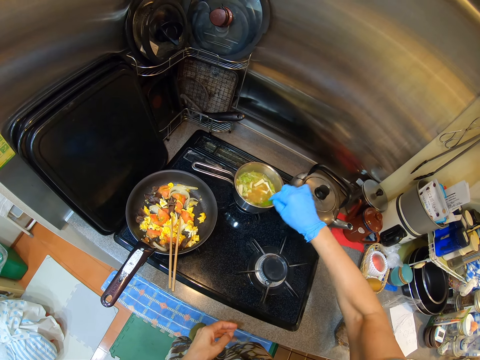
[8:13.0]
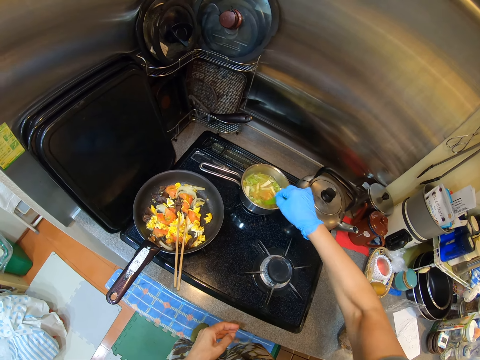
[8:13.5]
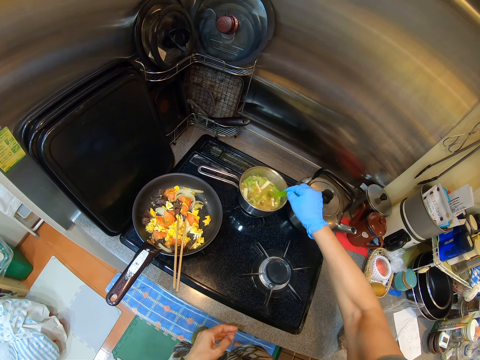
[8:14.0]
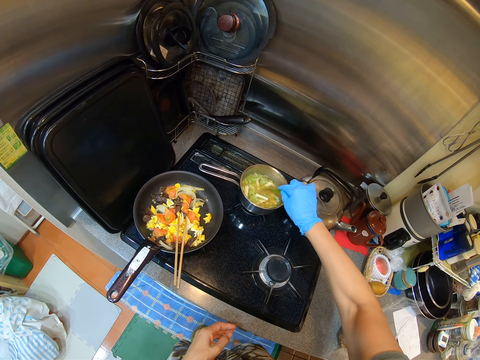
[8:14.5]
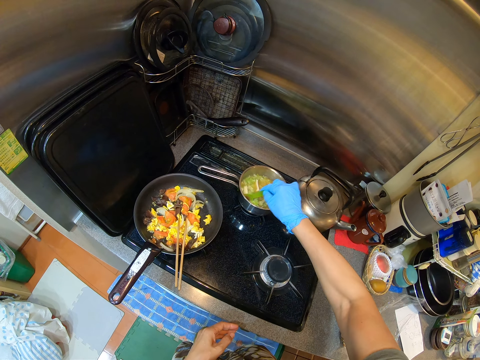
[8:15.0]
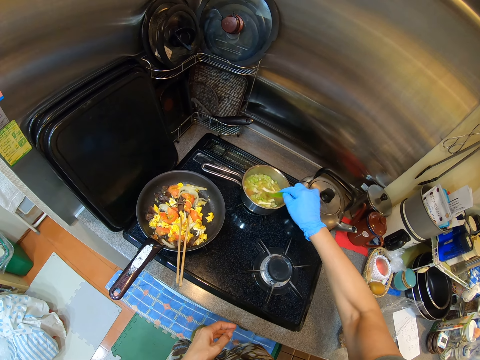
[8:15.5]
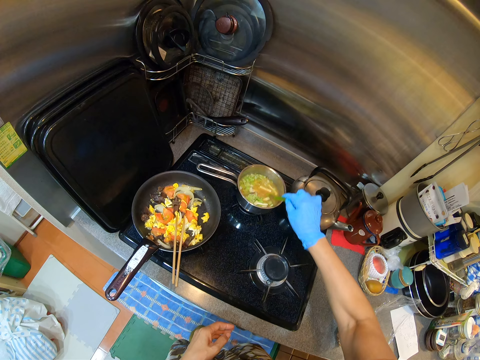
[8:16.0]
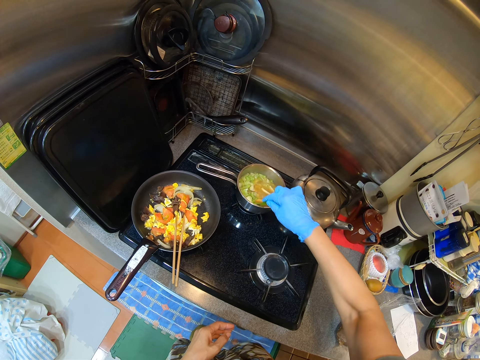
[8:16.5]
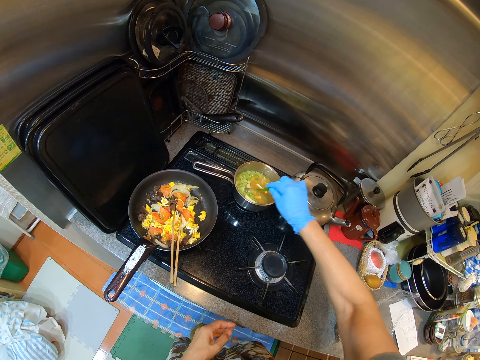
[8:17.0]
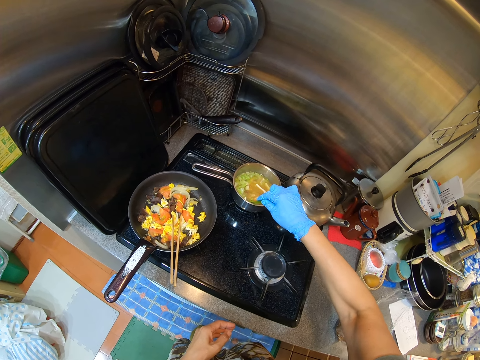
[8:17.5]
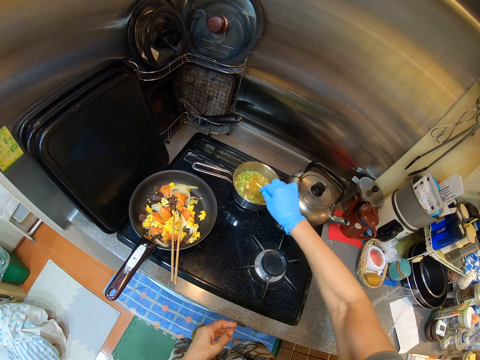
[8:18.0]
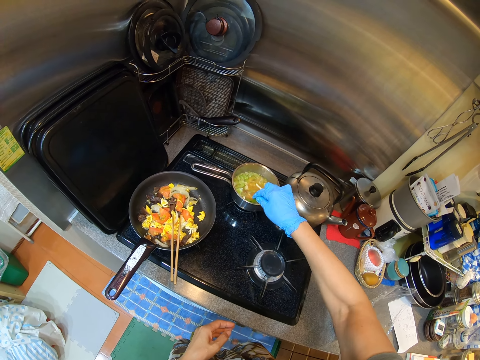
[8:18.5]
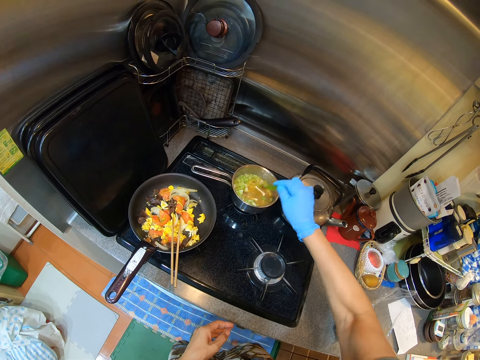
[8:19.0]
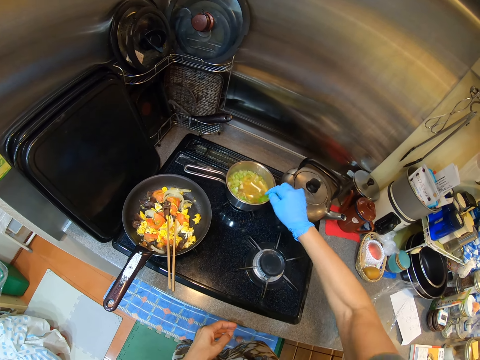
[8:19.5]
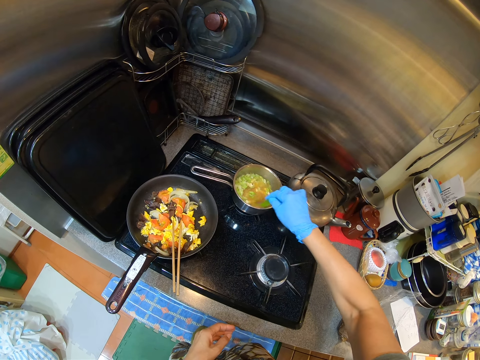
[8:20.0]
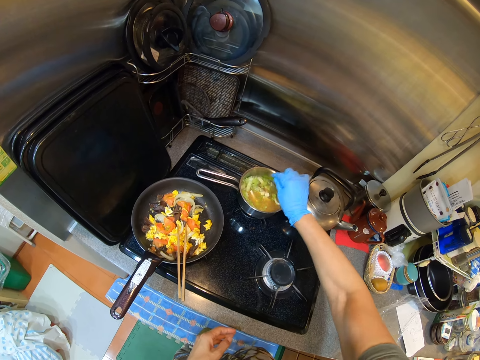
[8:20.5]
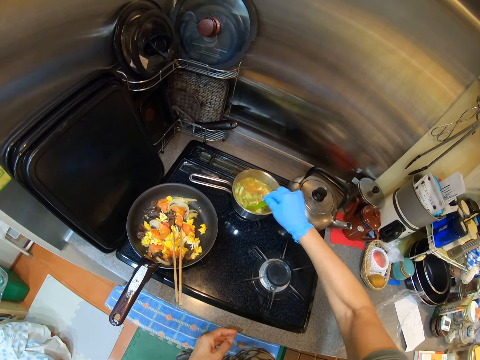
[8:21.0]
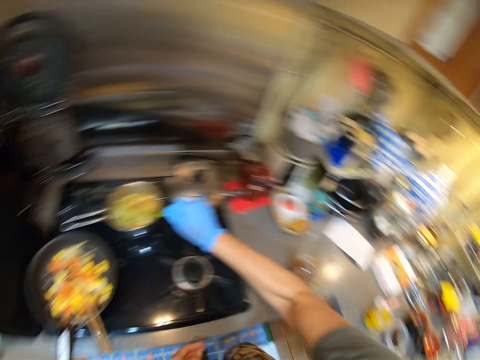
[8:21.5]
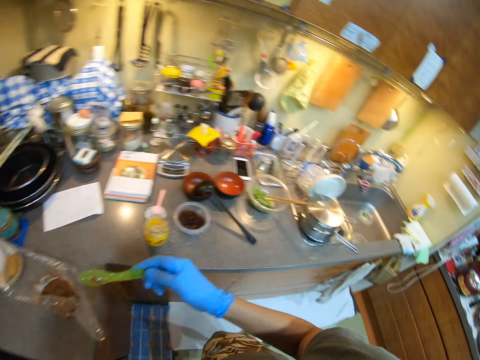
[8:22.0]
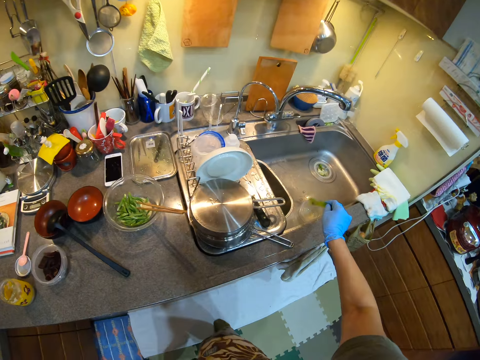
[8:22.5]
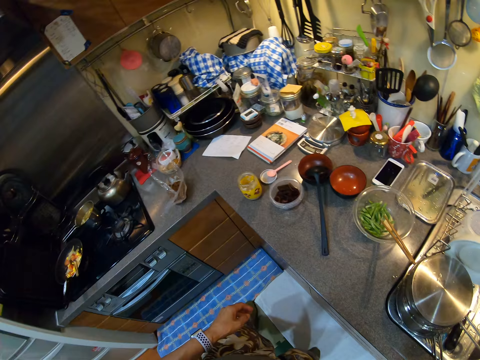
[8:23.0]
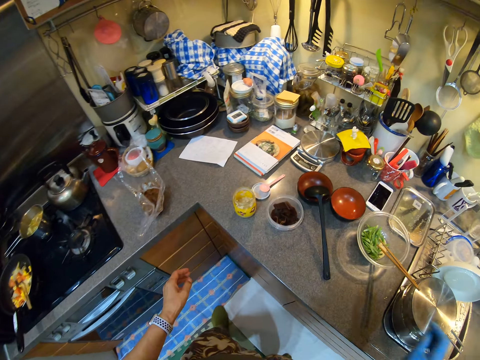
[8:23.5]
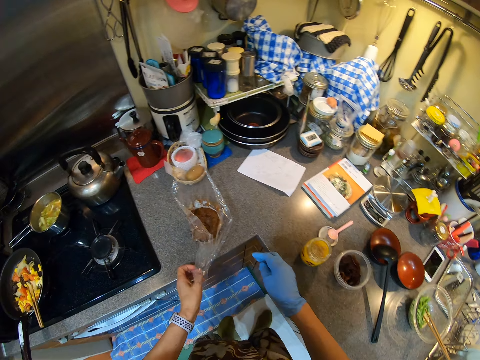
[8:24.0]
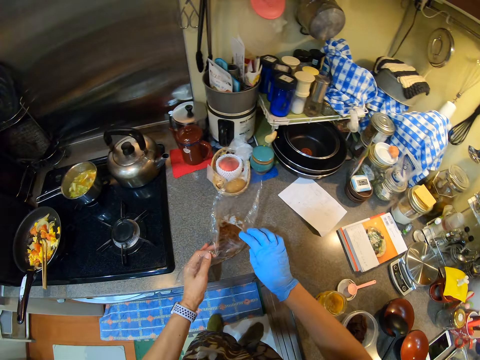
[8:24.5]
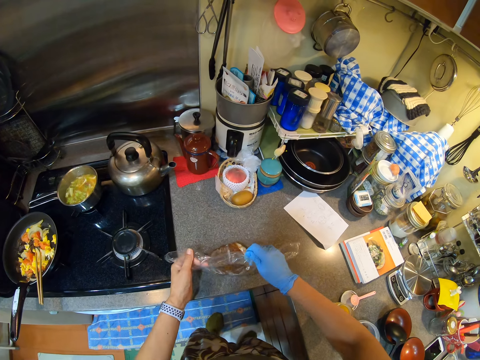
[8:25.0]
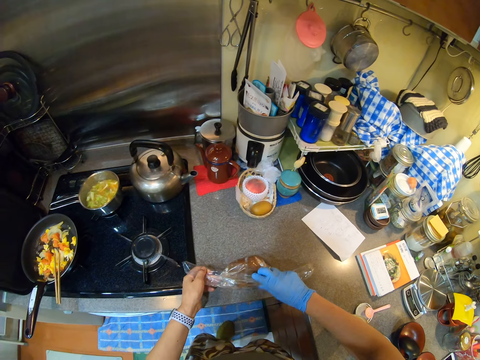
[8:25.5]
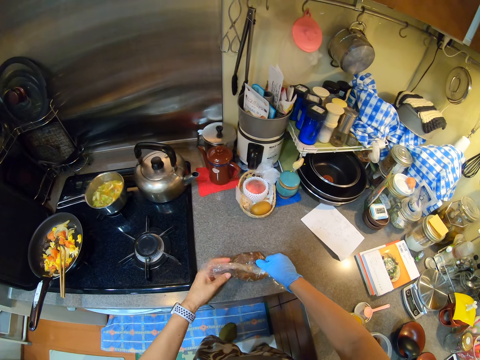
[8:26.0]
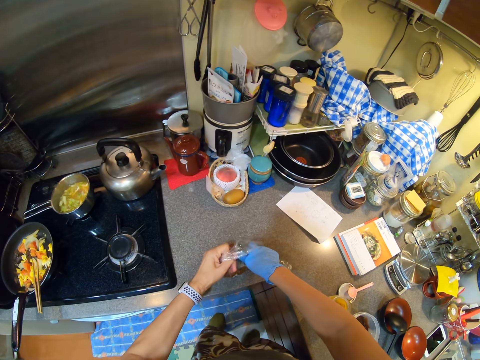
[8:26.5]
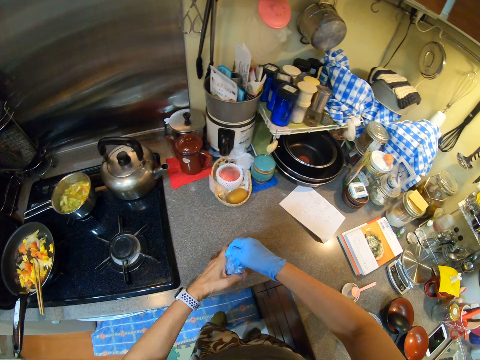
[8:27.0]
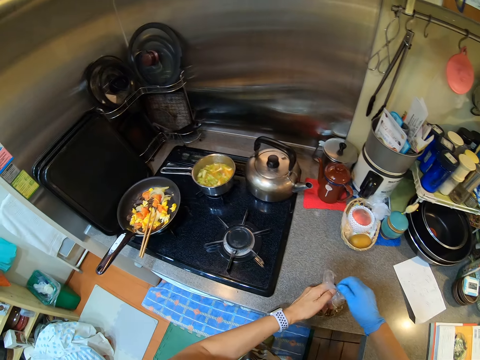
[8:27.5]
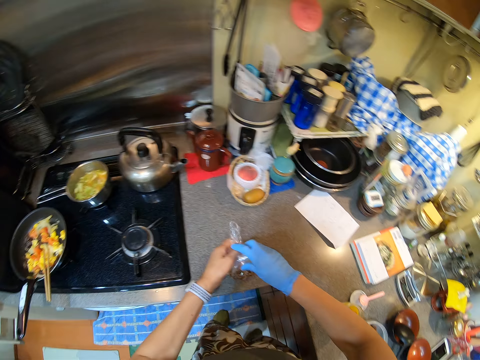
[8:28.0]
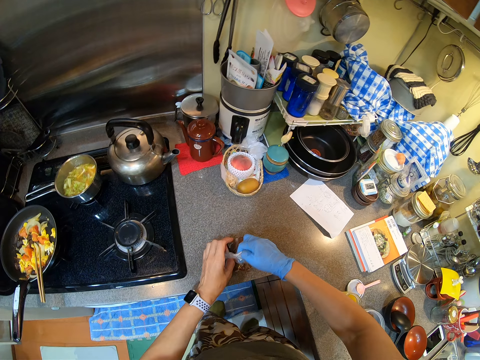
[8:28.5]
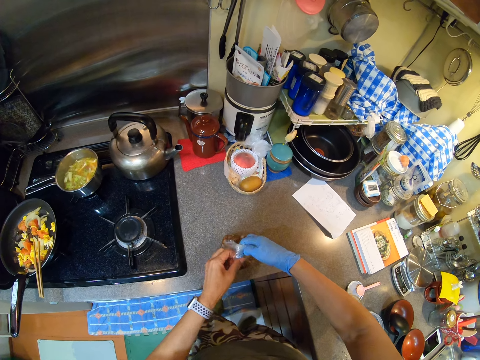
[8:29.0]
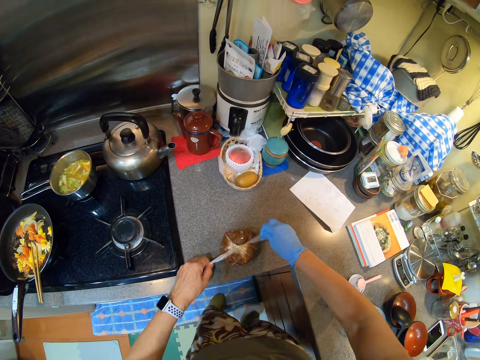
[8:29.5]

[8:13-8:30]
The camera wearer shakes the spoon. They mix the cabbage. They shake the spoon. They mix the cabbage. They shake the spoon. They drop the spoon in the sink. They tie the polythene.

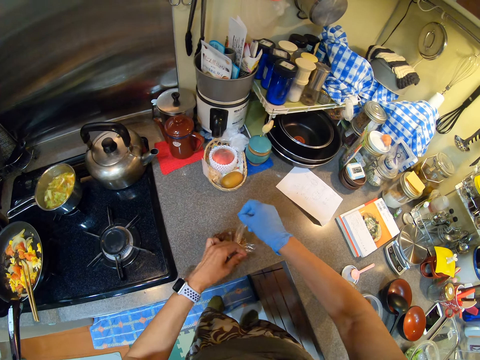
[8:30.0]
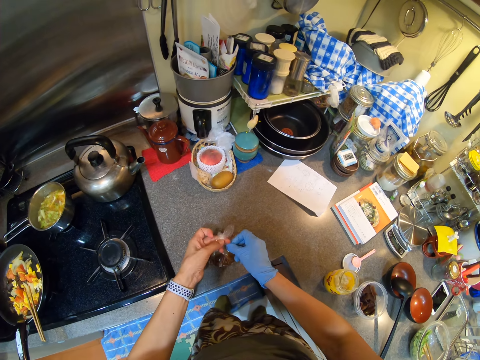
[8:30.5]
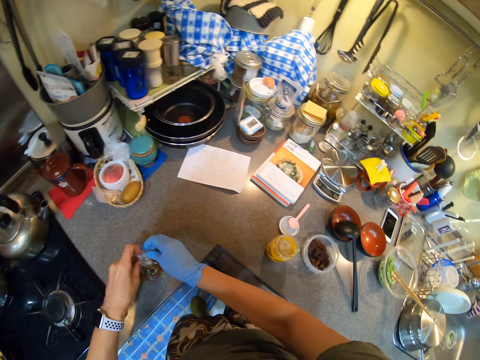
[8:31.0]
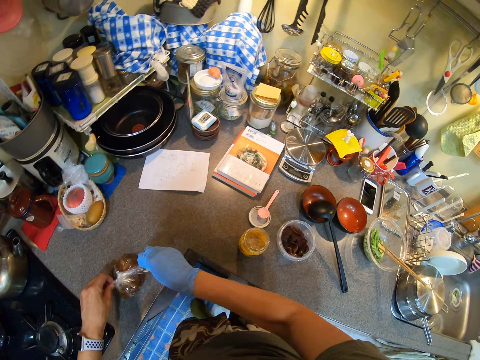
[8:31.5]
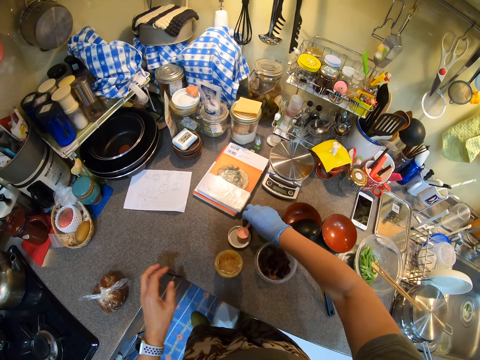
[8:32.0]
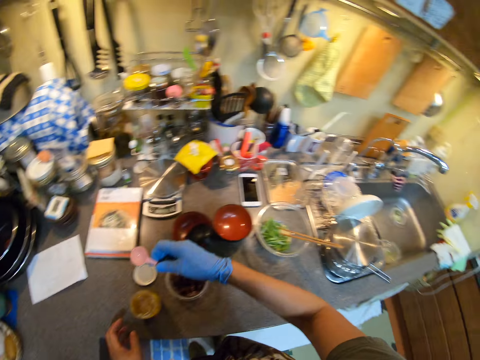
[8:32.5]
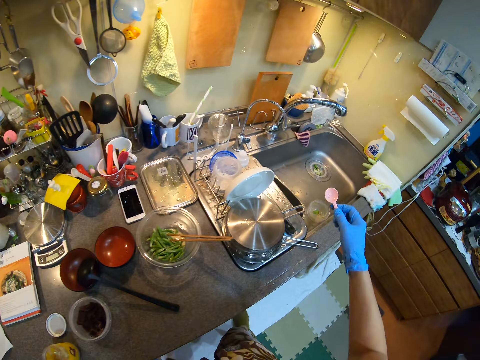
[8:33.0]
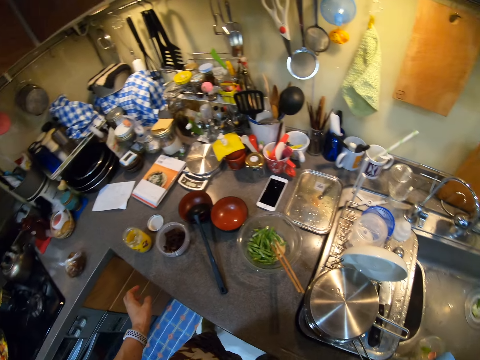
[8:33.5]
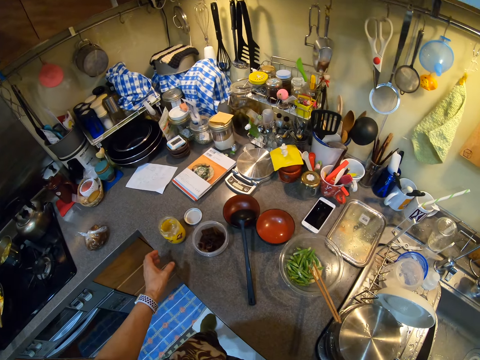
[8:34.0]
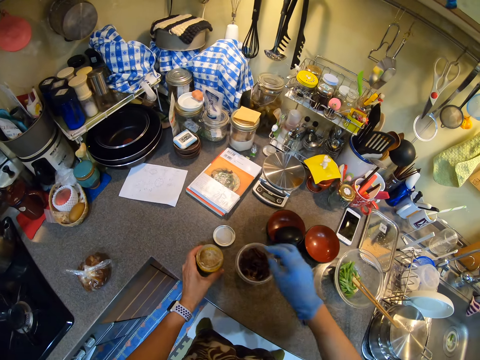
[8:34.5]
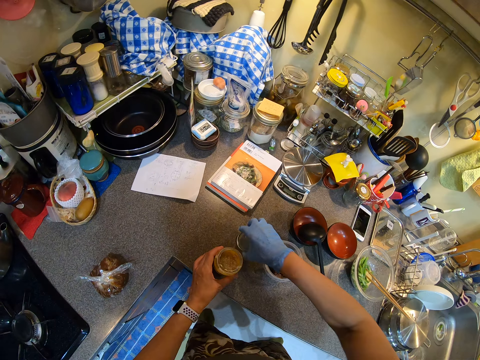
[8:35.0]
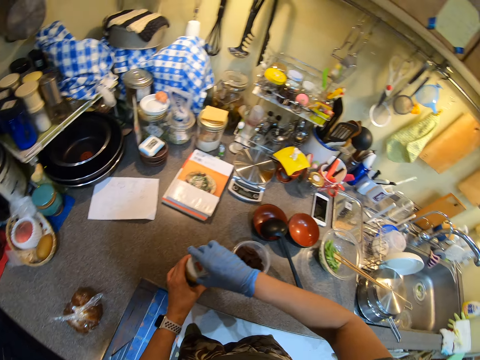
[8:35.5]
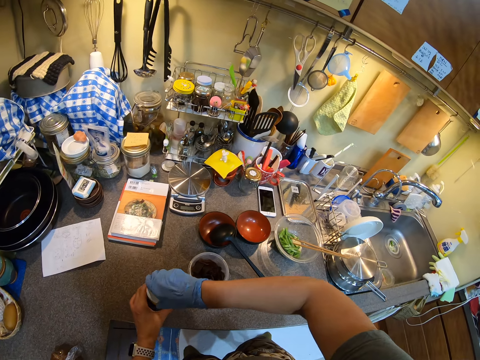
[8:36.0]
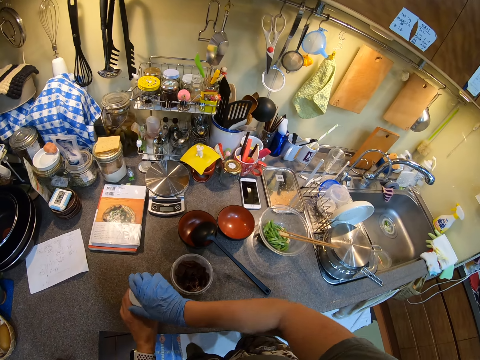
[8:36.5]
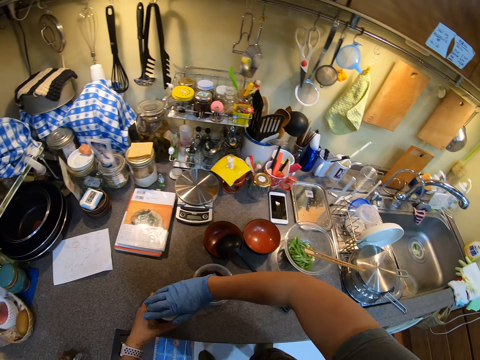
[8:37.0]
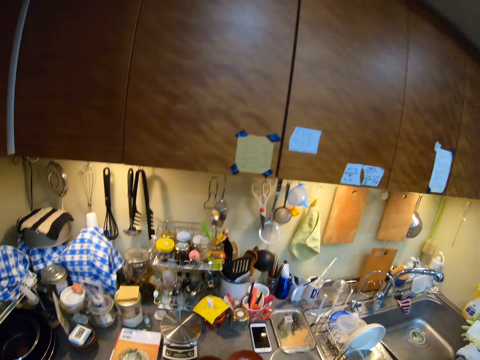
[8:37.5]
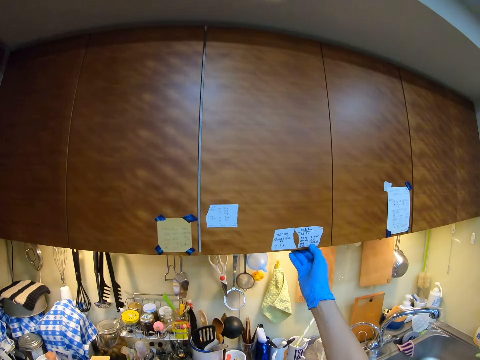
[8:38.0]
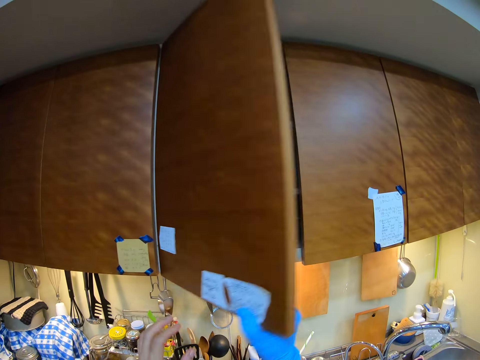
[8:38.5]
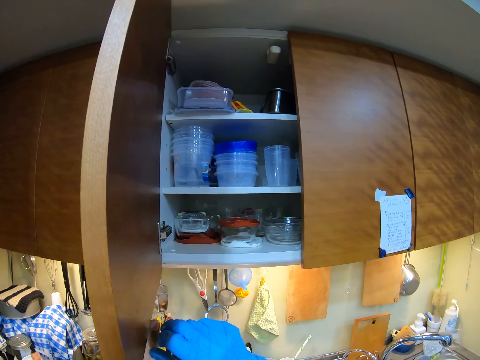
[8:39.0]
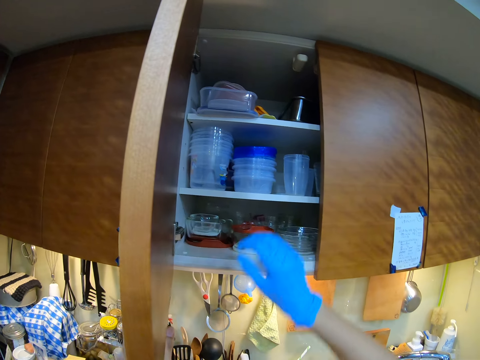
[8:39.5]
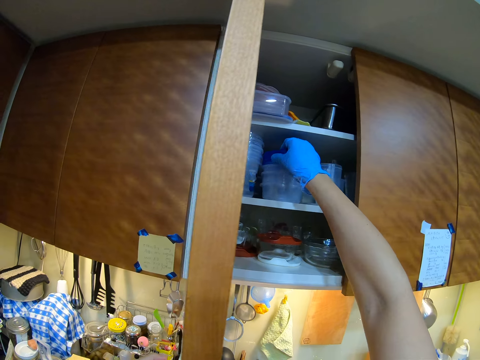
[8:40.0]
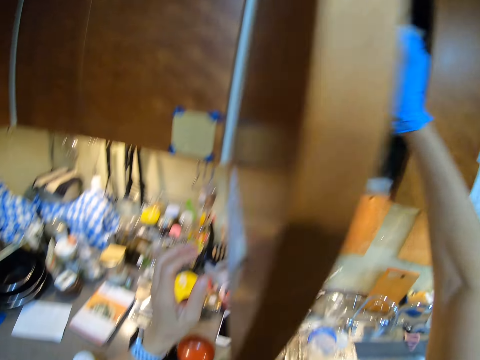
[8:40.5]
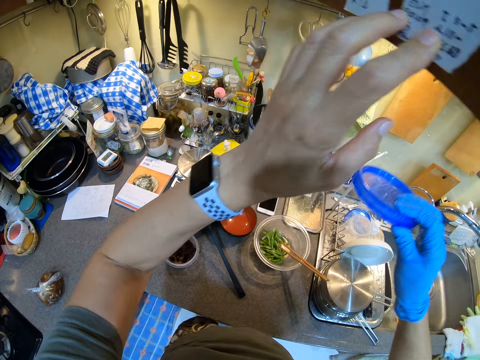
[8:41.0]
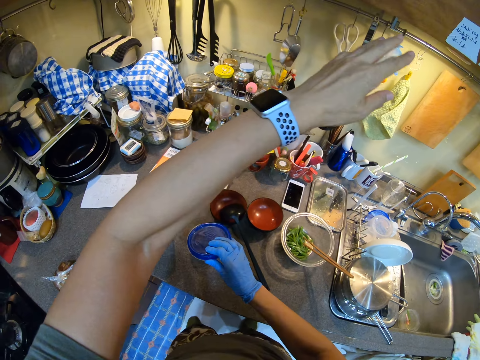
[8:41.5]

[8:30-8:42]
The camera wearer picks a small spoon. They drop the spoon in the sink. They pick a lid. They cover a container on the counter top. They open a kitchen cabinet.
